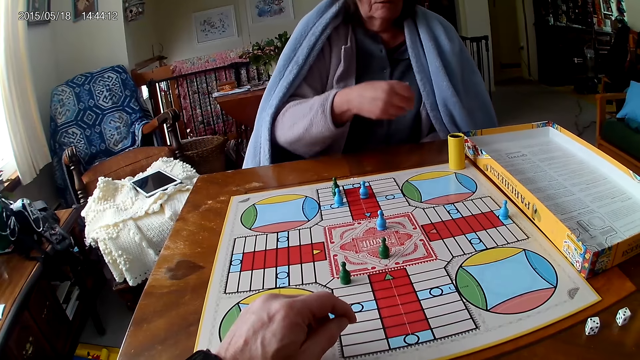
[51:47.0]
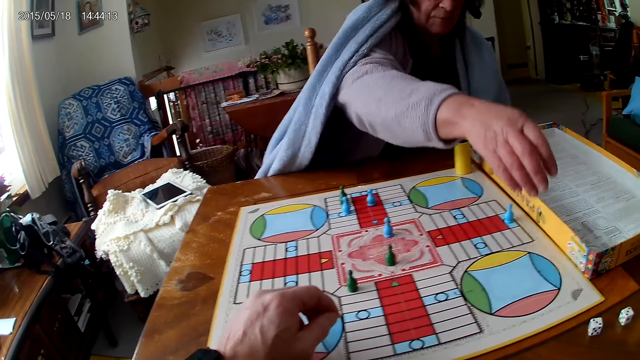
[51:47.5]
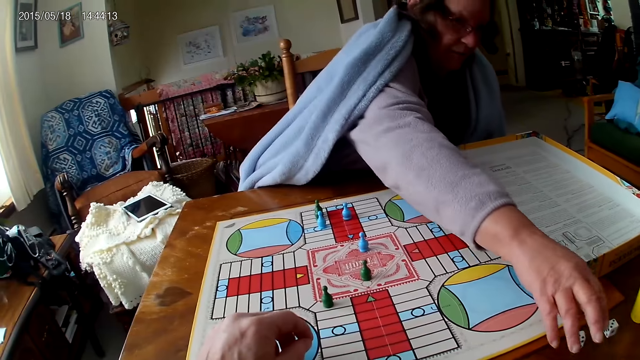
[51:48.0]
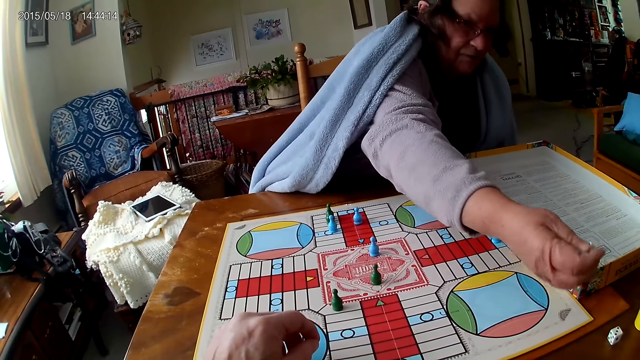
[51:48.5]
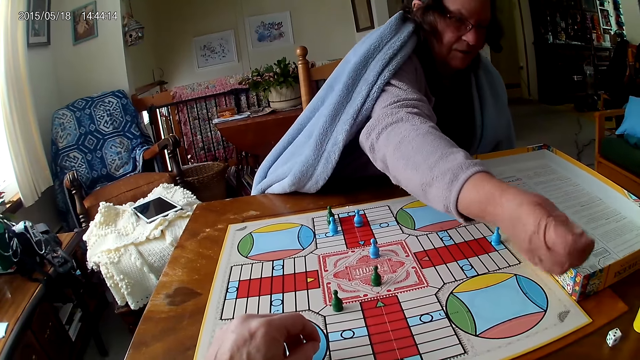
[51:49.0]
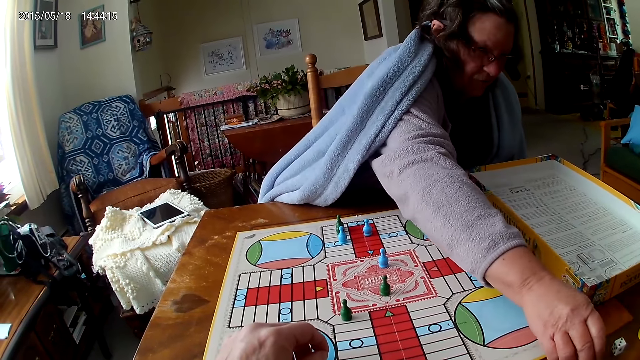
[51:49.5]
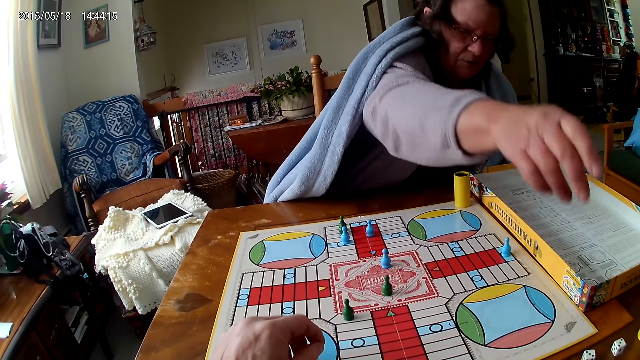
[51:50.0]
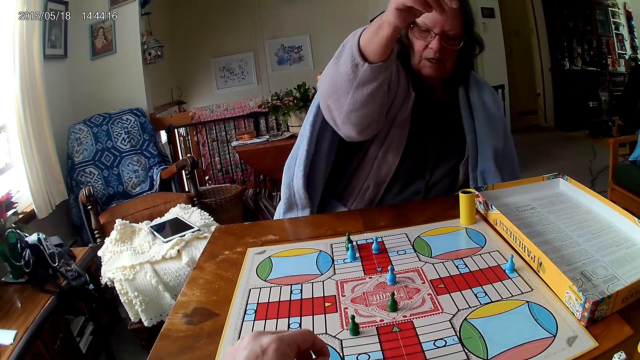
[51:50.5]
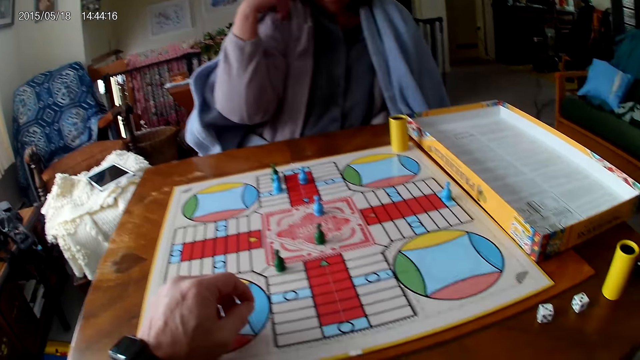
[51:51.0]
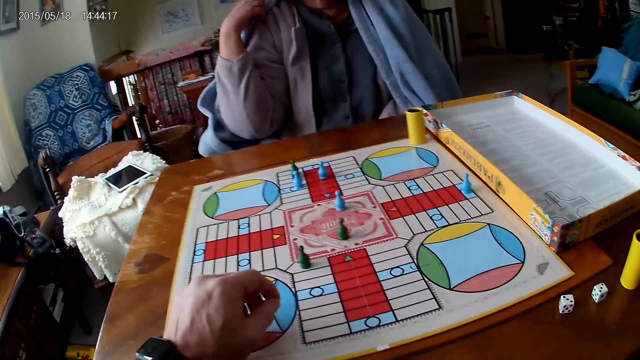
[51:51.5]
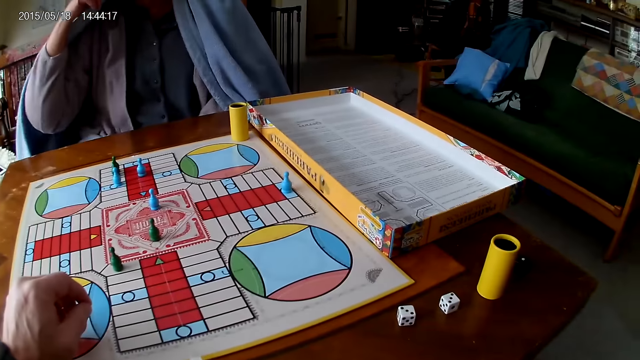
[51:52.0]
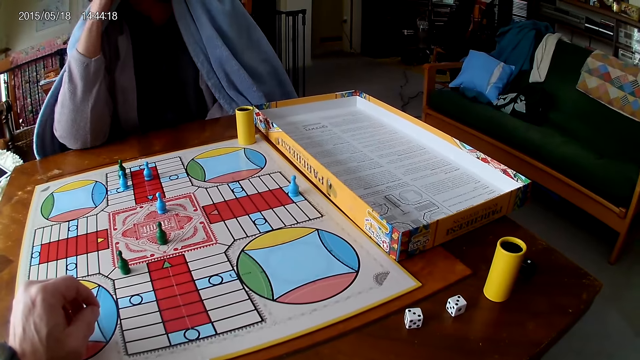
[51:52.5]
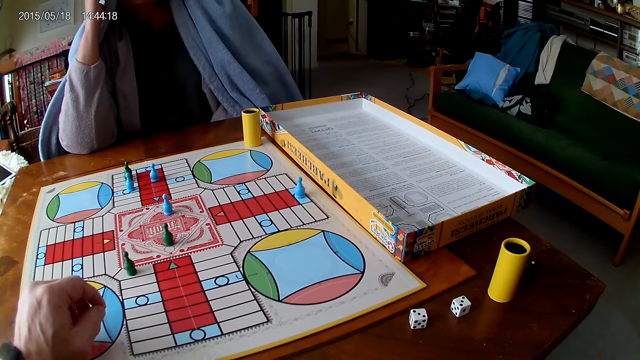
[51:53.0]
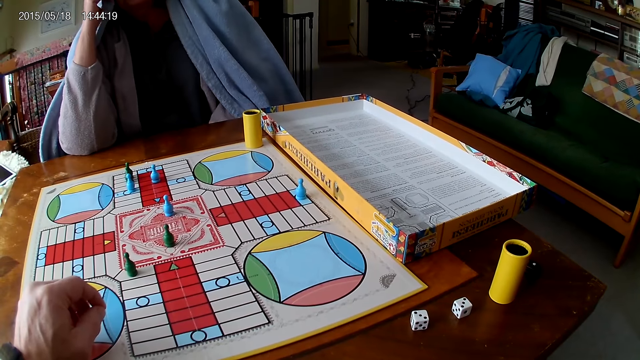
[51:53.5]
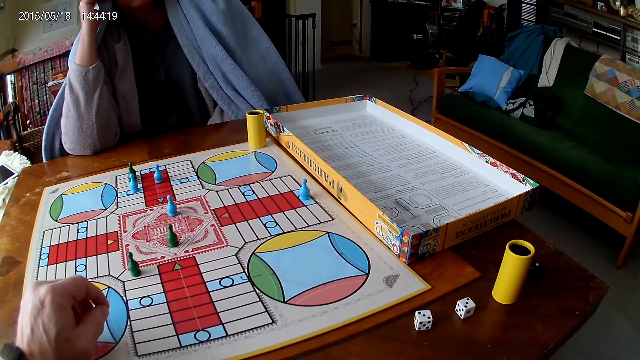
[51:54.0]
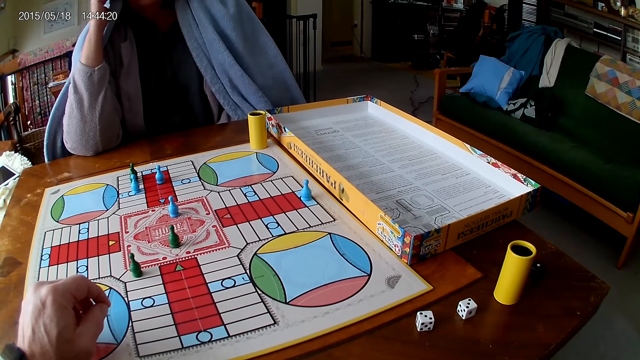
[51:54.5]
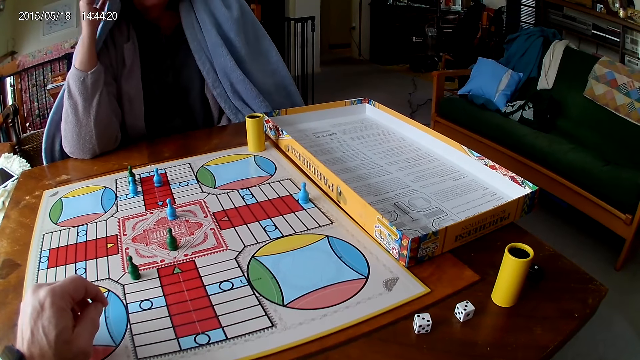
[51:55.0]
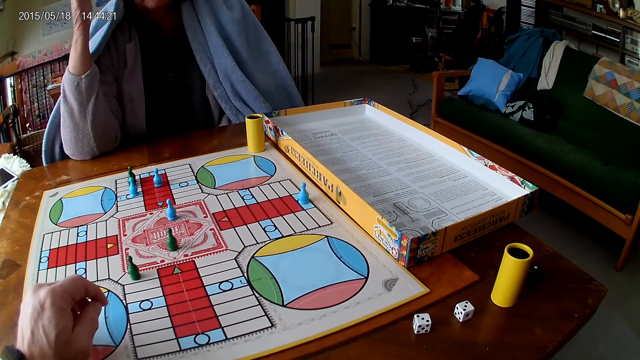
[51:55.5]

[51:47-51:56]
A woman picks up a die on the table with her right hand and looks at it. The woman picks up the die on the table with her right hand again. The woman places her right elbow. The camera wearer looks around.

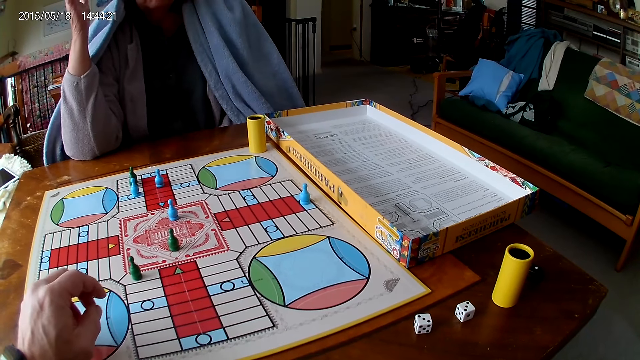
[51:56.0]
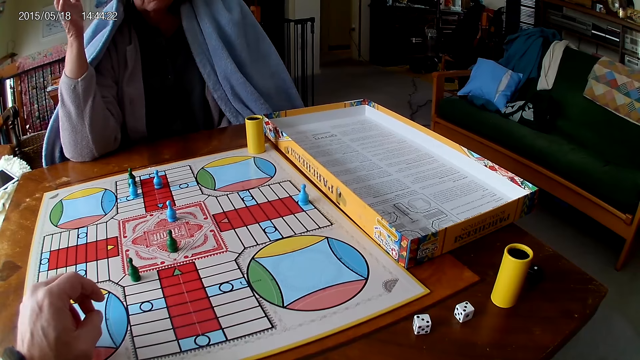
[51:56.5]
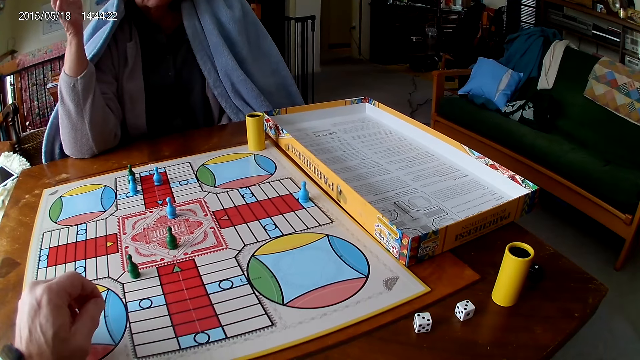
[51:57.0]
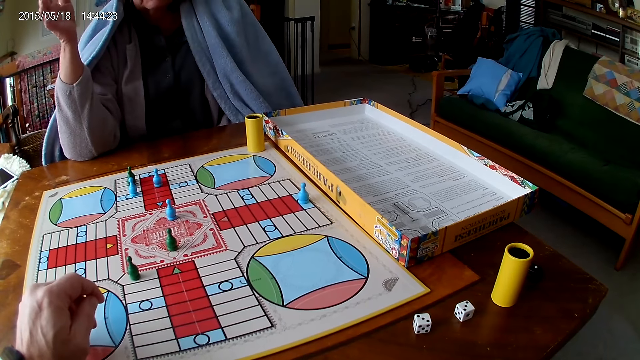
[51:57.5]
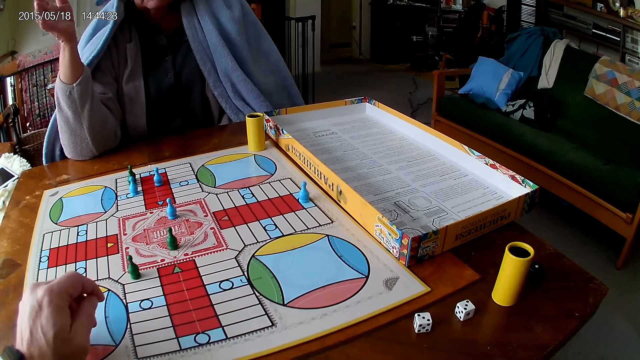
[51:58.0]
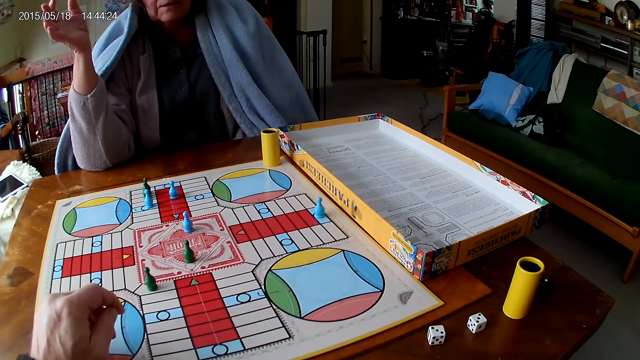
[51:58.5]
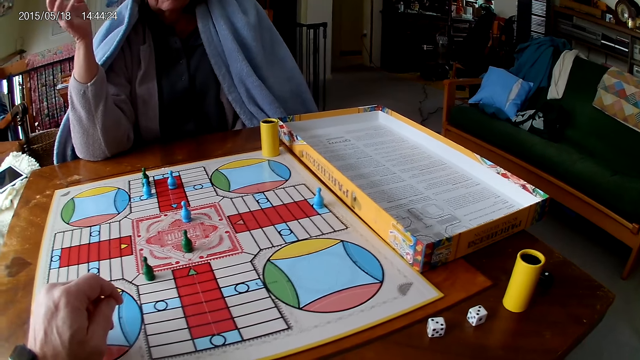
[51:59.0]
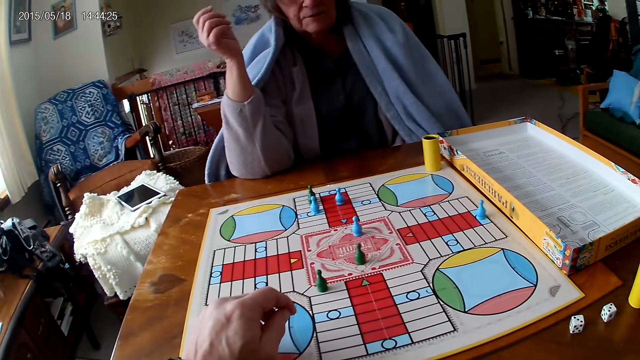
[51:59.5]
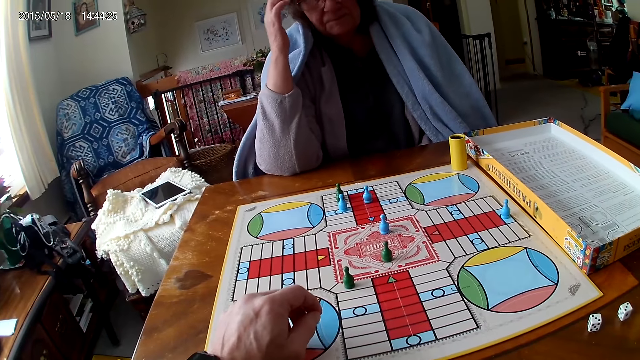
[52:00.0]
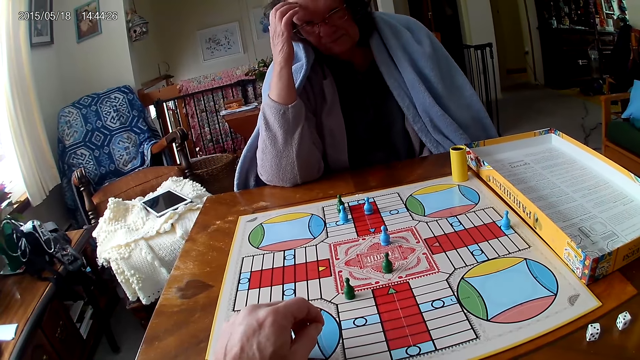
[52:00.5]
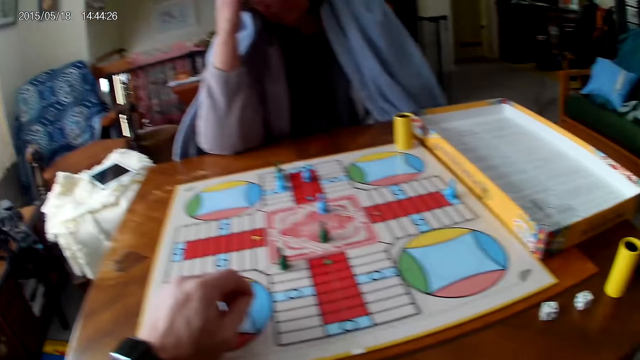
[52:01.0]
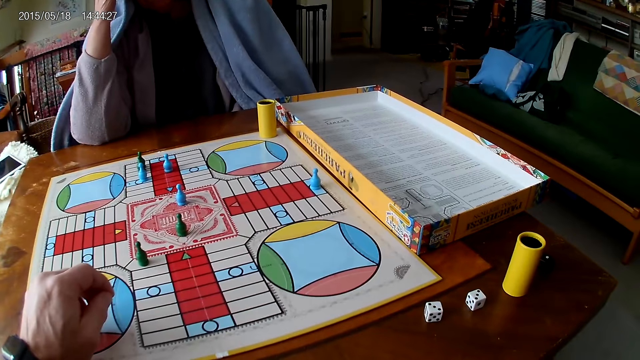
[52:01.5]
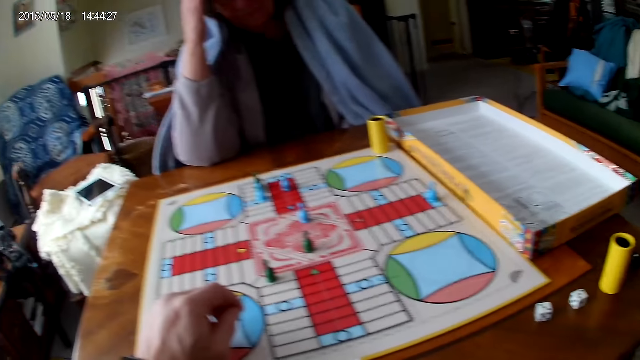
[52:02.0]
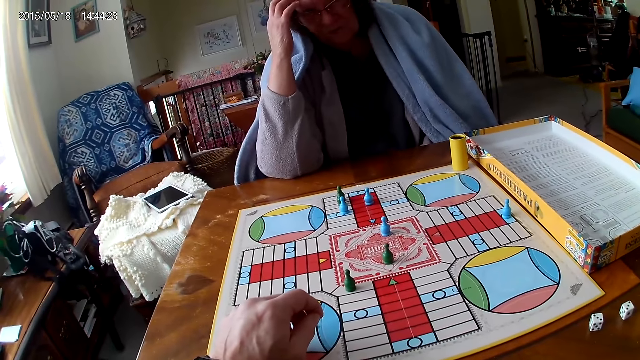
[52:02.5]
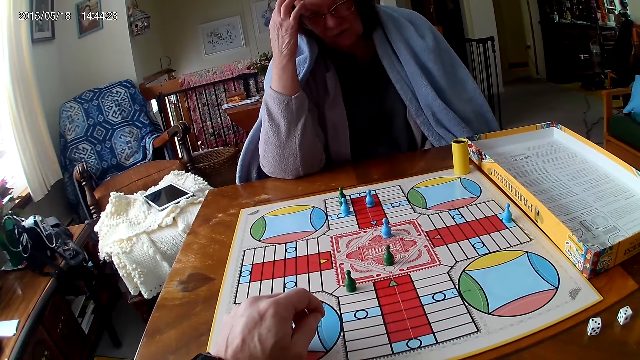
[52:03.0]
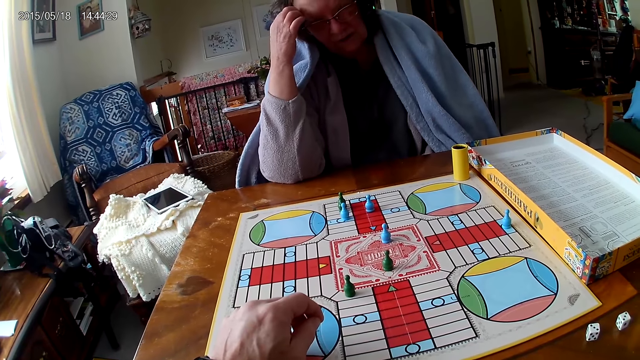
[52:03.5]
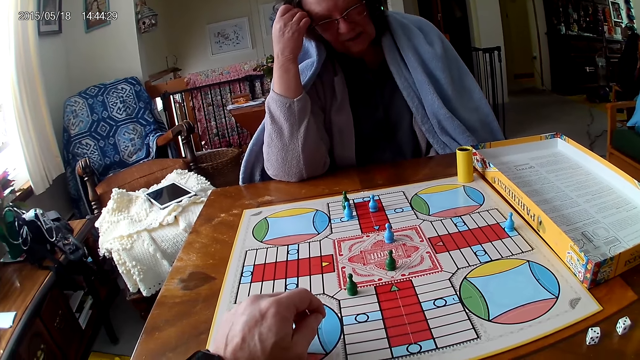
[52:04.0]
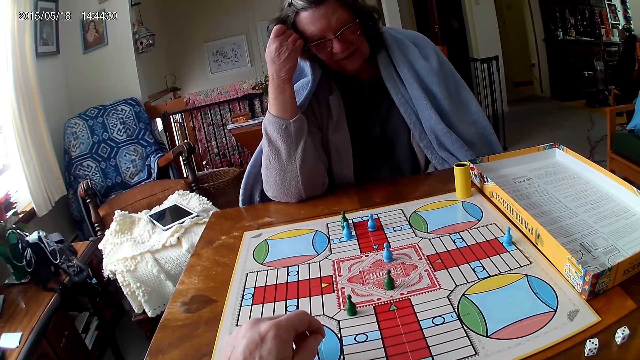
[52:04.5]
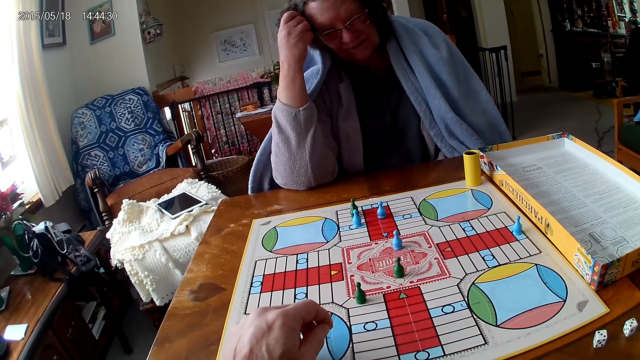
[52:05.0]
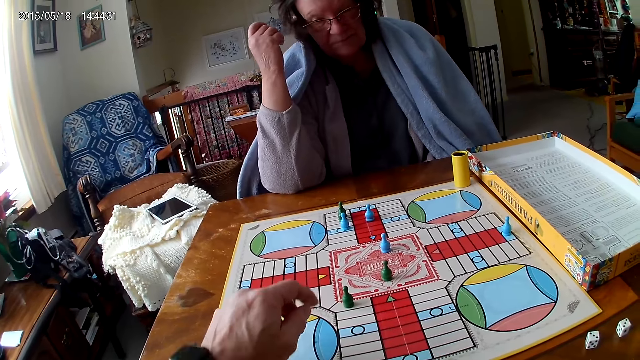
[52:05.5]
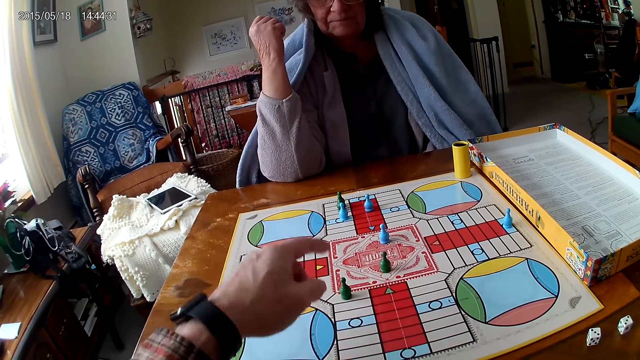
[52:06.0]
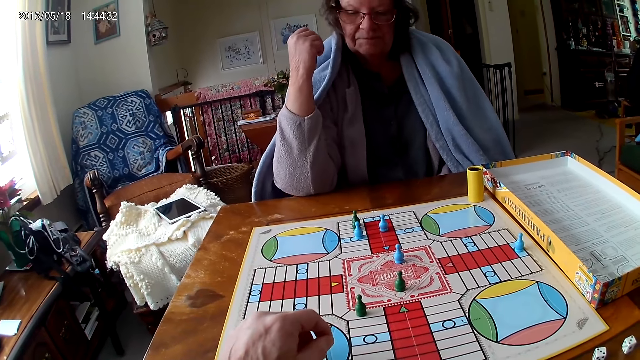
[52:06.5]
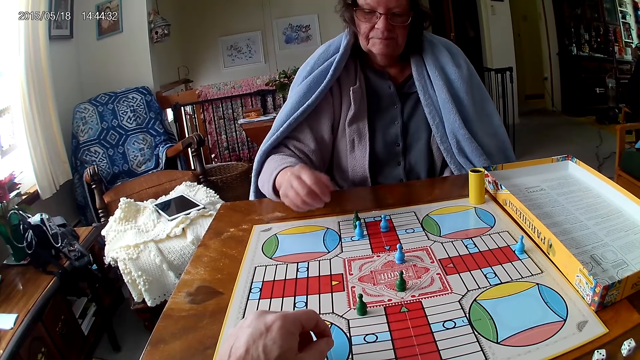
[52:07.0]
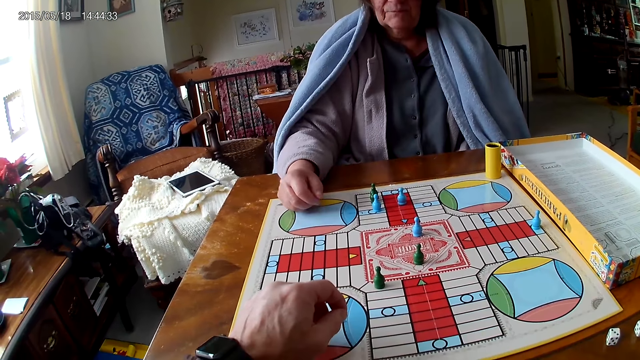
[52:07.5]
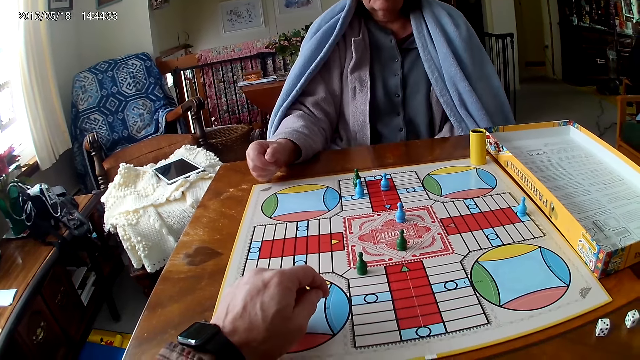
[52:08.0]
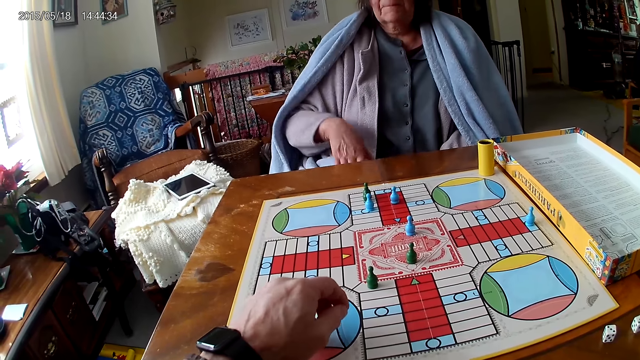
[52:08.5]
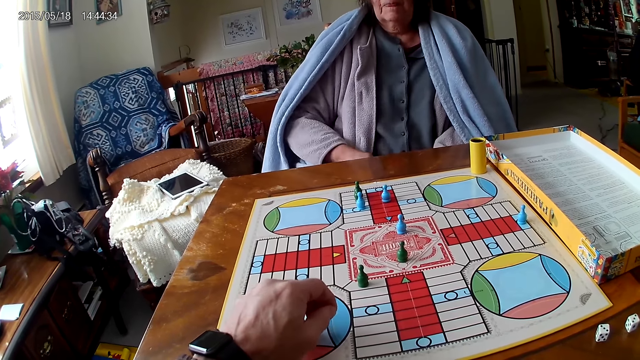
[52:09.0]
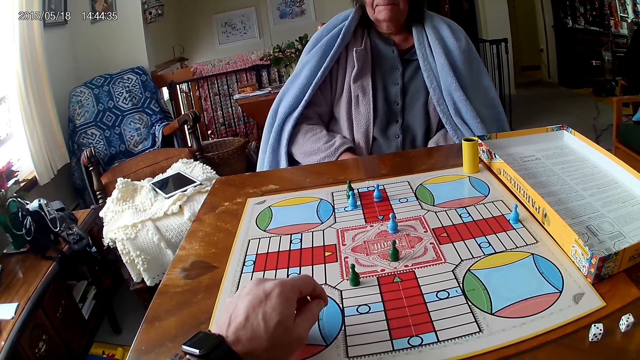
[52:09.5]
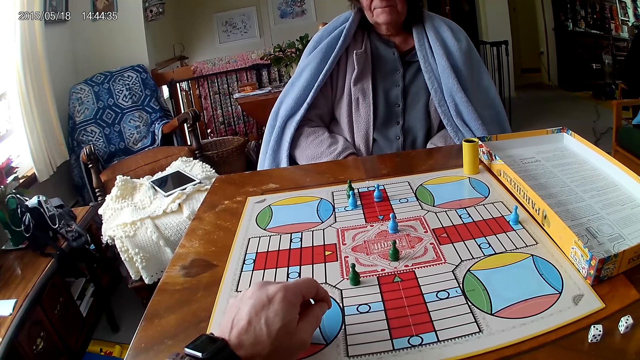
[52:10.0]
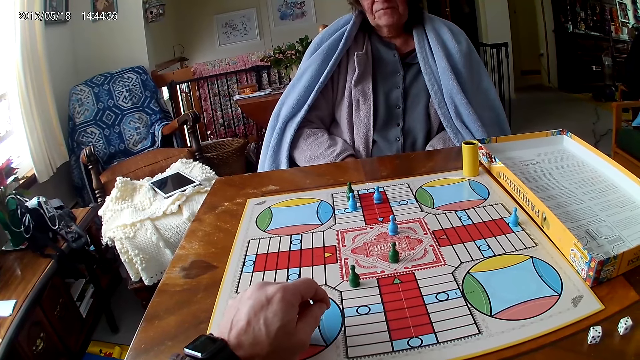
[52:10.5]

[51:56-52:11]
A woman shakes her hand. The camera wearer talks to the woman. The woman touches her head. The camera wearer points forward. The woman moves her hands.
